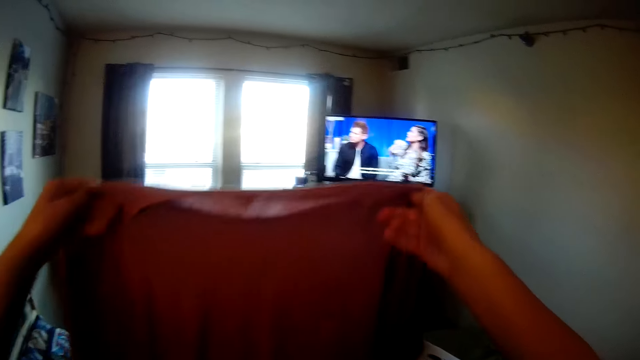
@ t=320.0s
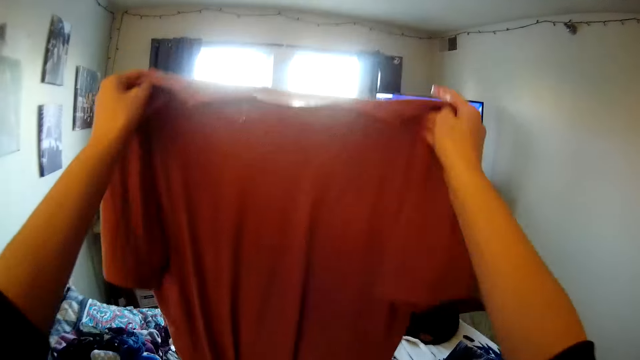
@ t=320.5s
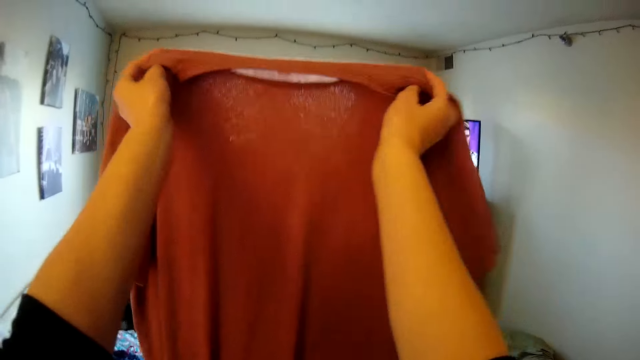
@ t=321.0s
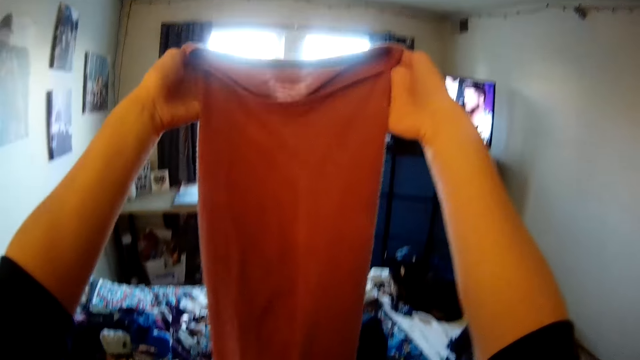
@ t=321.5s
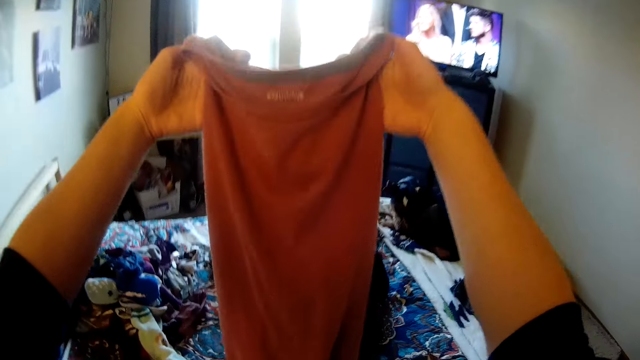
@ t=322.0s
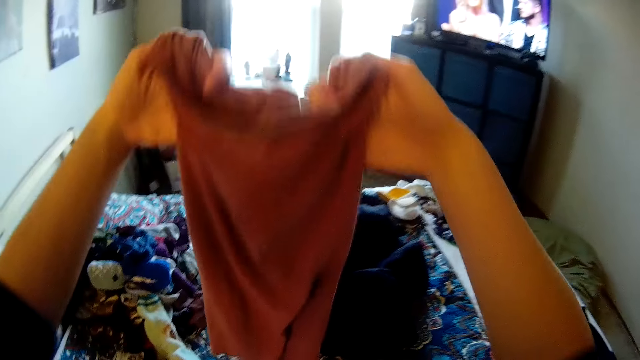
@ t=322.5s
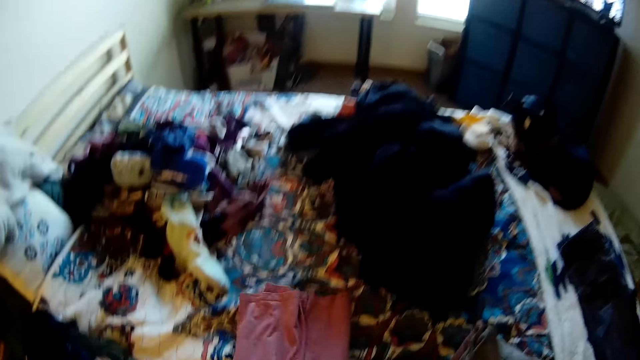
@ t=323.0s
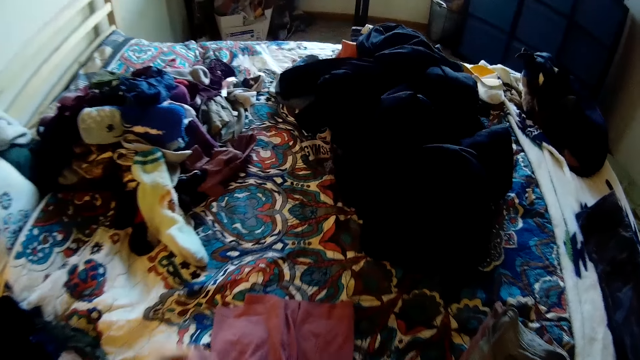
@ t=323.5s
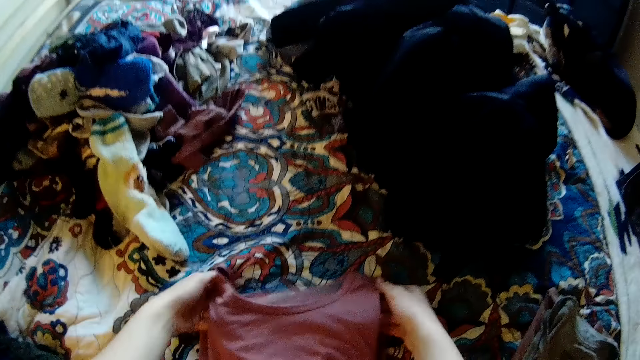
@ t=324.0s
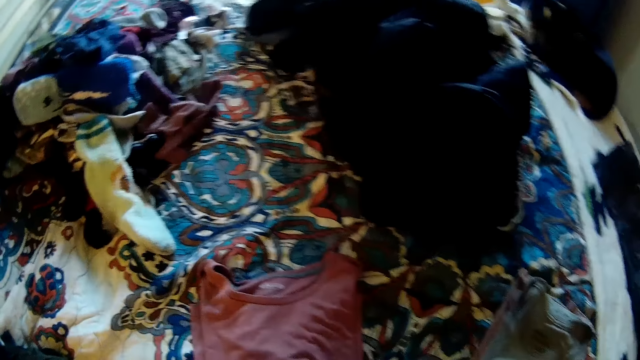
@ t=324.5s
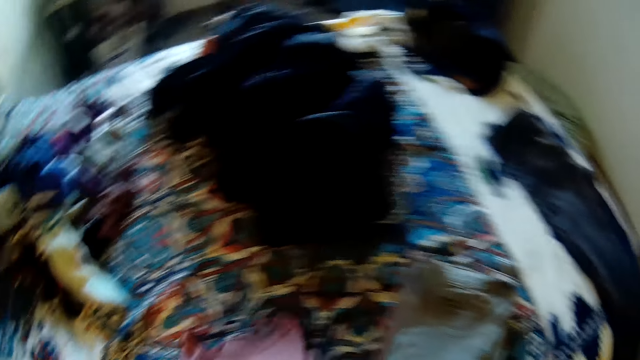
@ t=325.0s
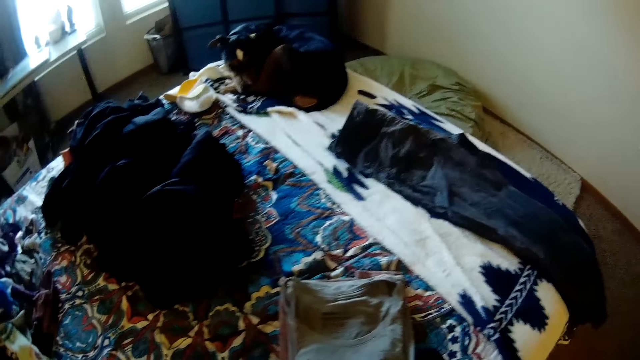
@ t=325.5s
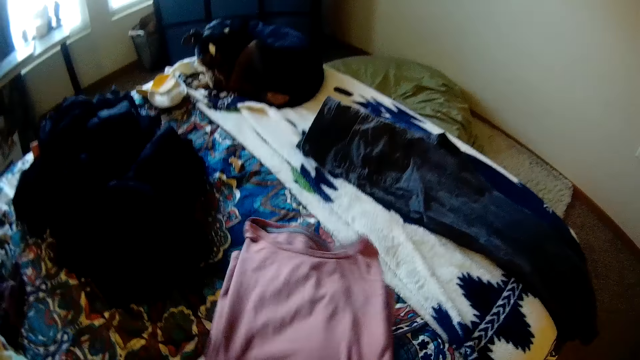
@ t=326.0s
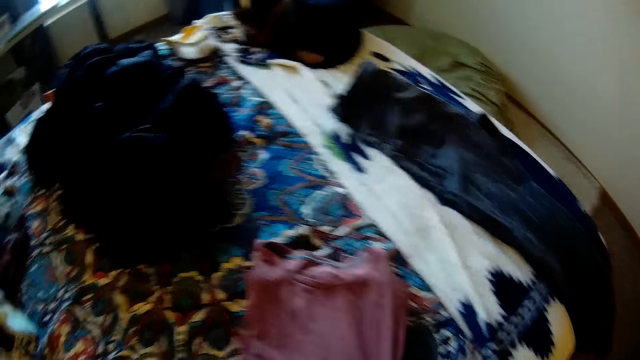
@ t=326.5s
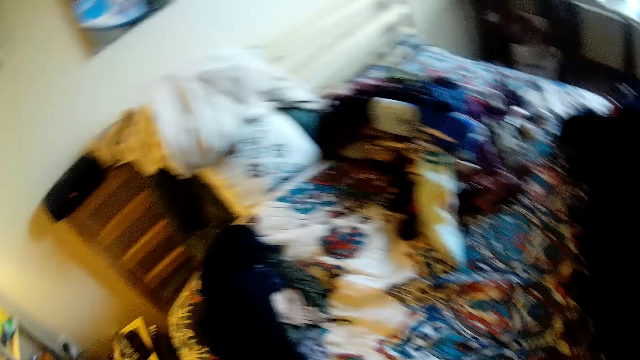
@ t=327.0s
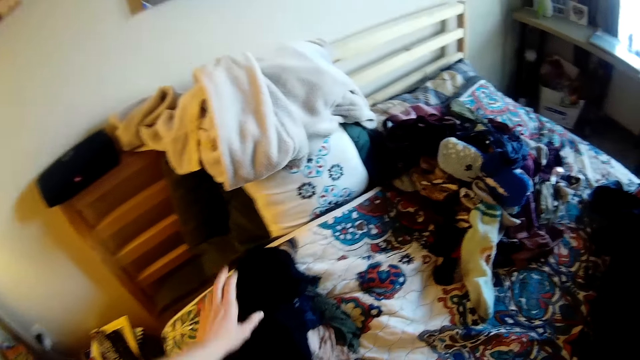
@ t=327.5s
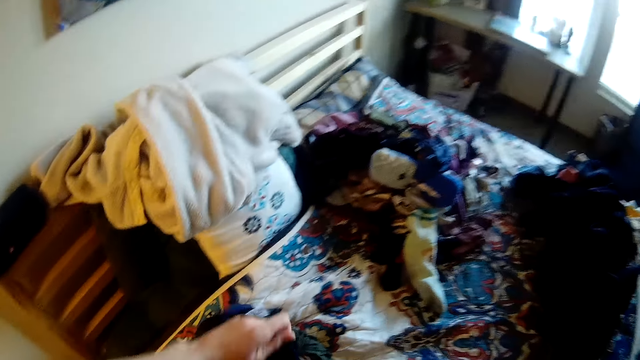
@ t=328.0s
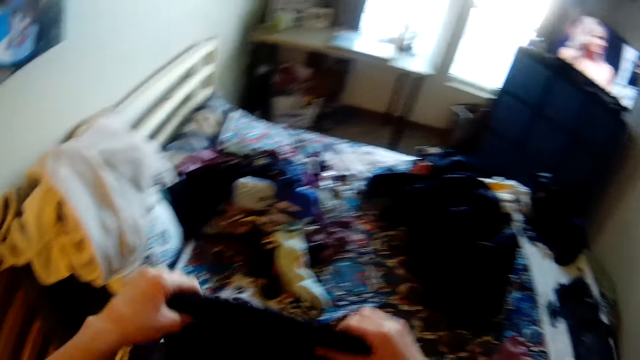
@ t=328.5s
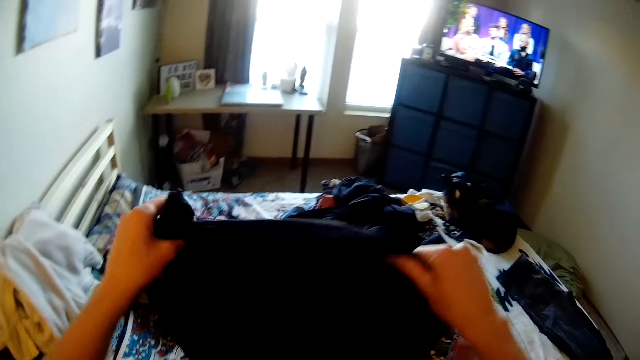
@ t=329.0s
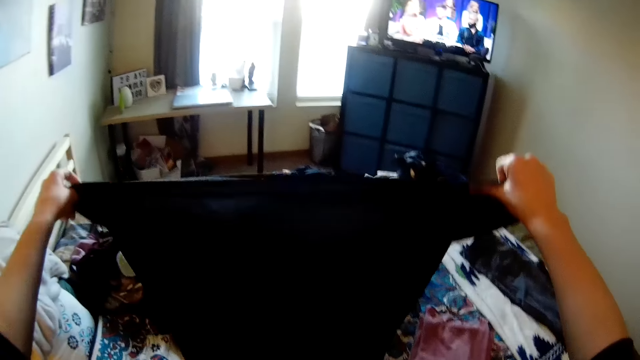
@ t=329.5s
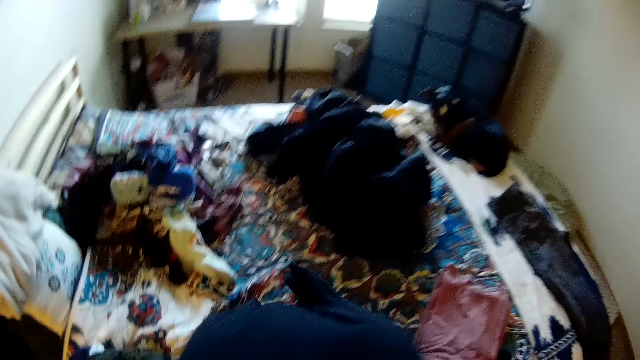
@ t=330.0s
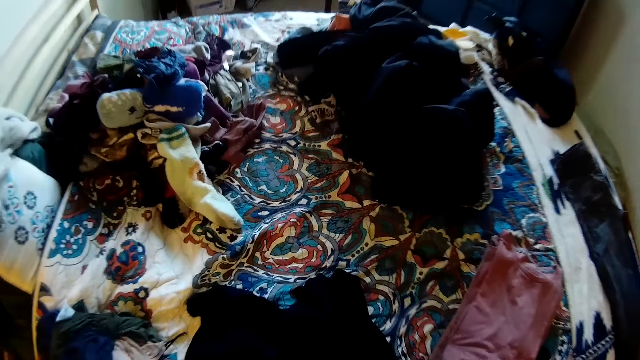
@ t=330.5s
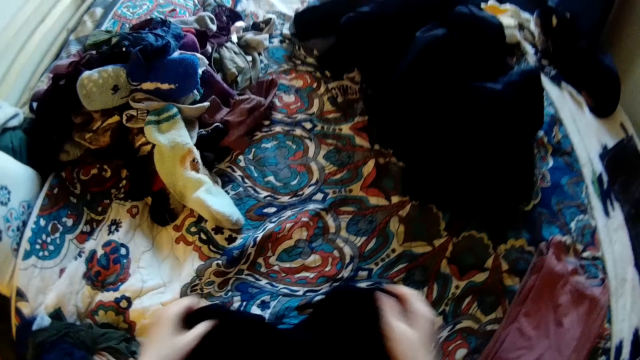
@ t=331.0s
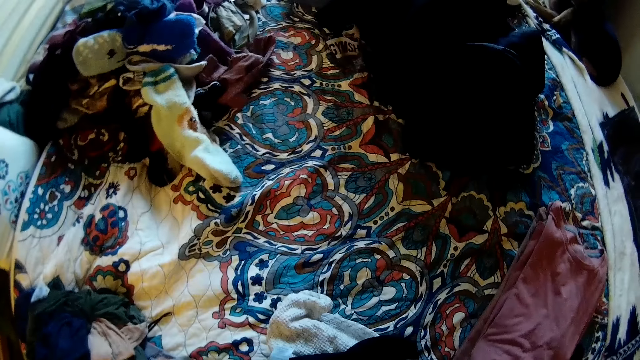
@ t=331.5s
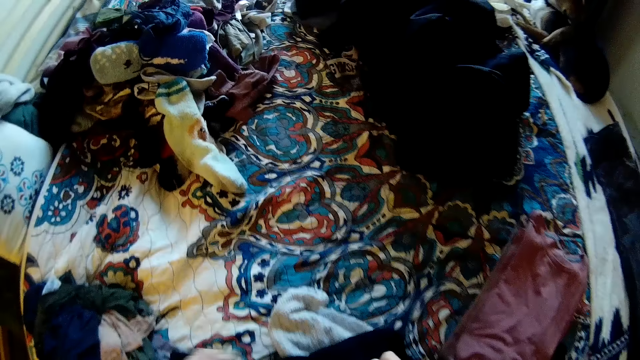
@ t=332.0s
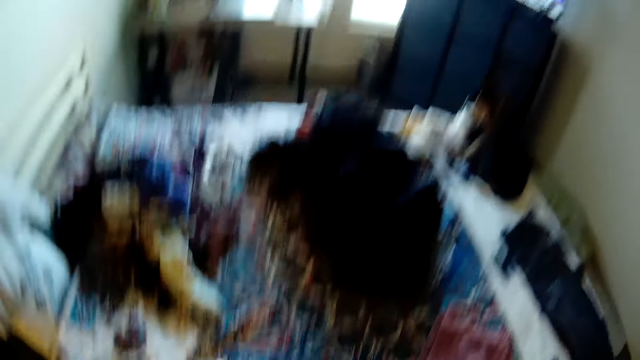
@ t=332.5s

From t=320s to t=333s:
The camera wearer folds the shirt. They hold the cloth. They fold the shirt on the bed. They drop the shirt on the bed. They pick up another piece of cloth. They adjust the cloth. They drop the cloth on the bed. They adjust the cloth on the bed.

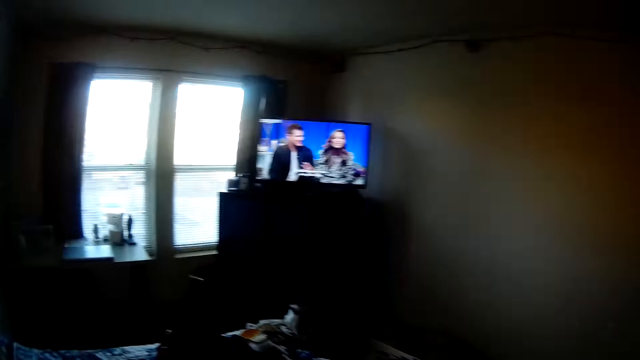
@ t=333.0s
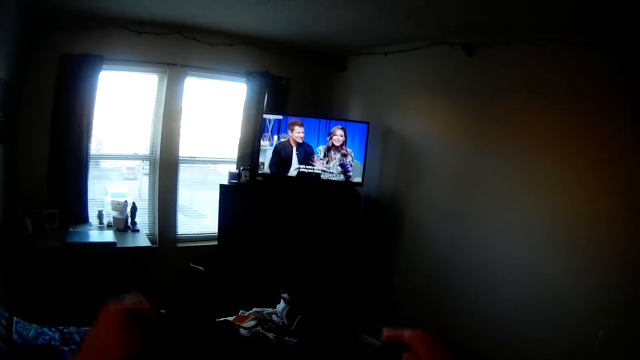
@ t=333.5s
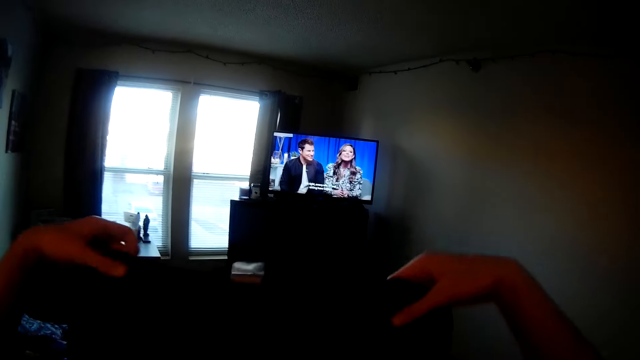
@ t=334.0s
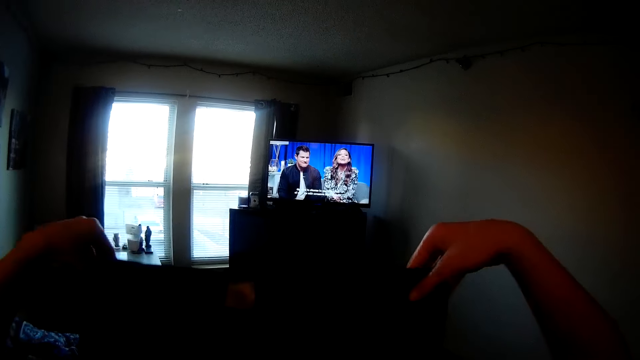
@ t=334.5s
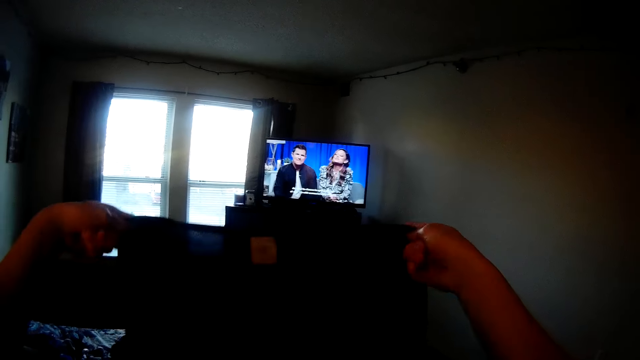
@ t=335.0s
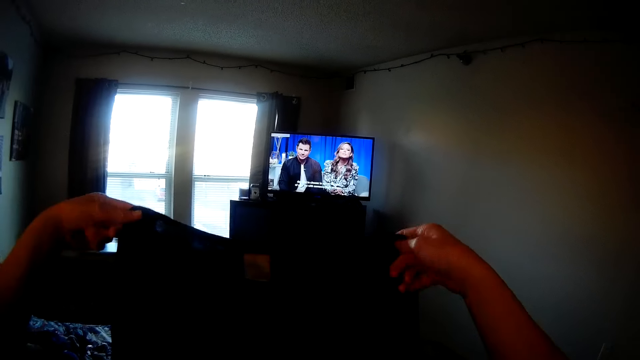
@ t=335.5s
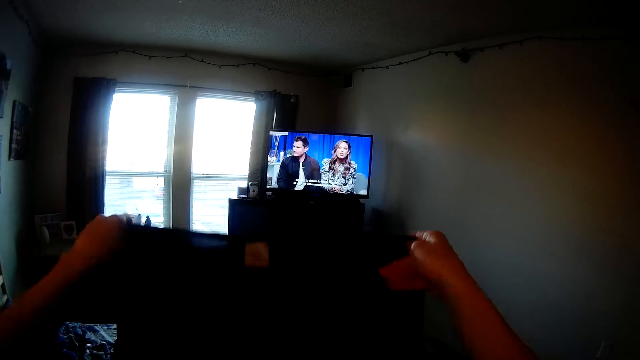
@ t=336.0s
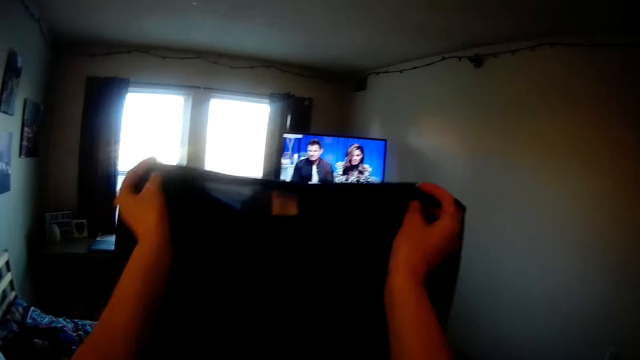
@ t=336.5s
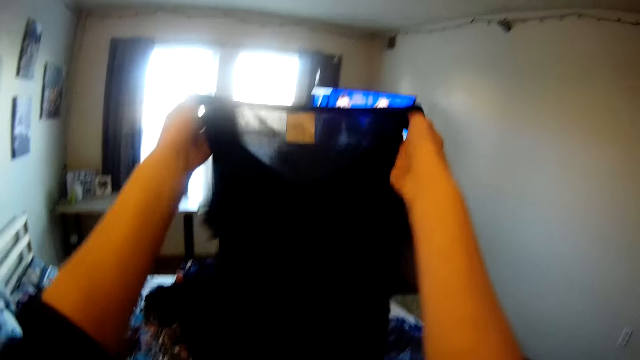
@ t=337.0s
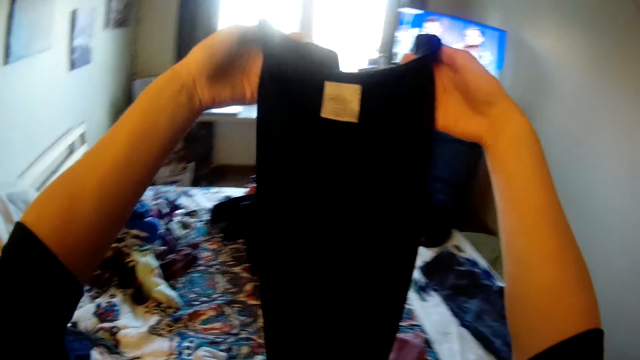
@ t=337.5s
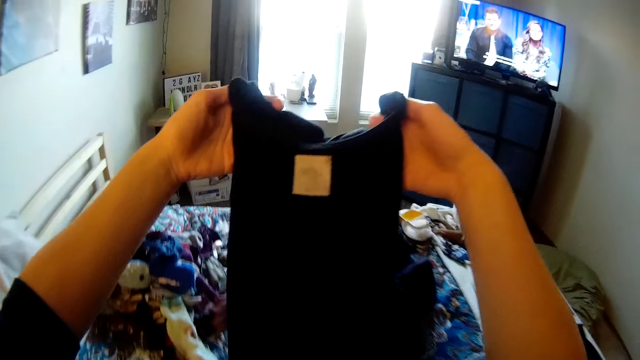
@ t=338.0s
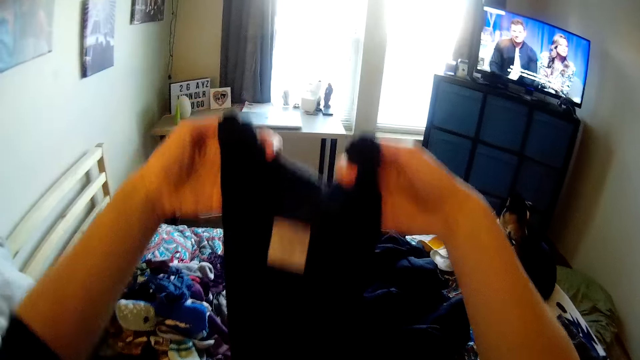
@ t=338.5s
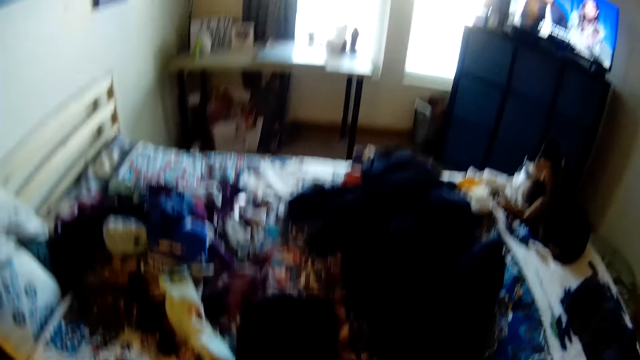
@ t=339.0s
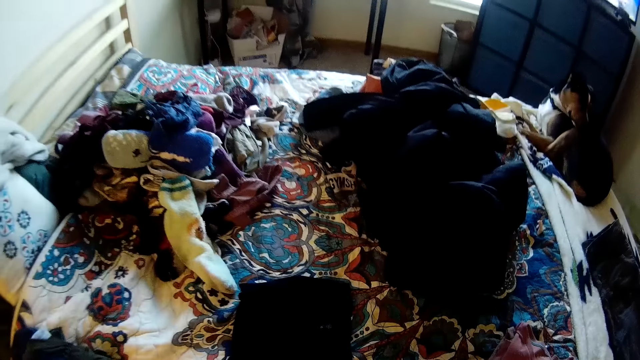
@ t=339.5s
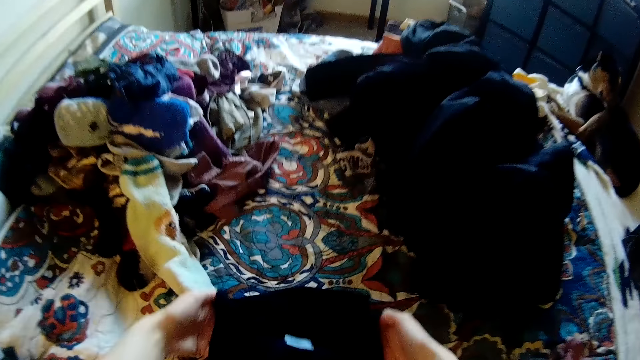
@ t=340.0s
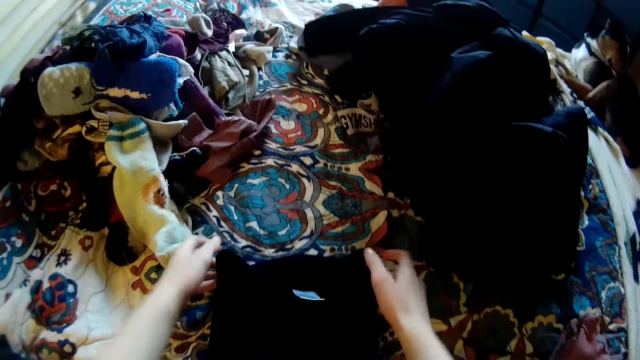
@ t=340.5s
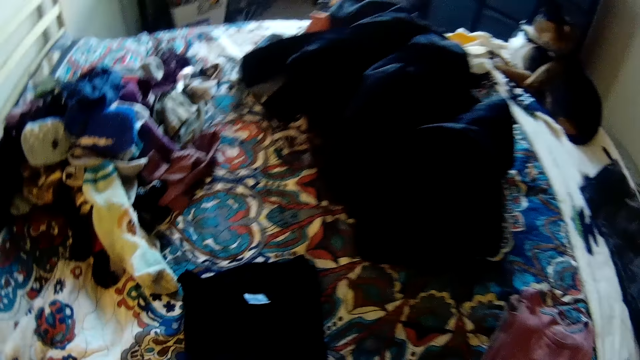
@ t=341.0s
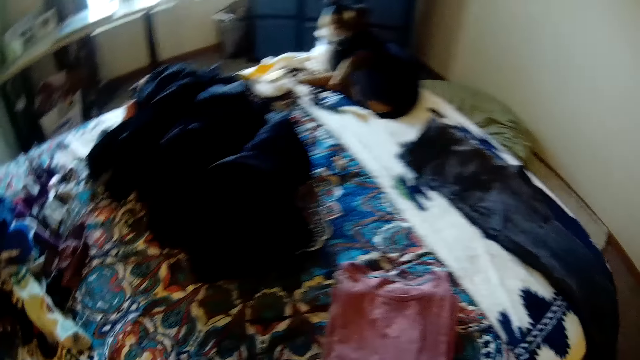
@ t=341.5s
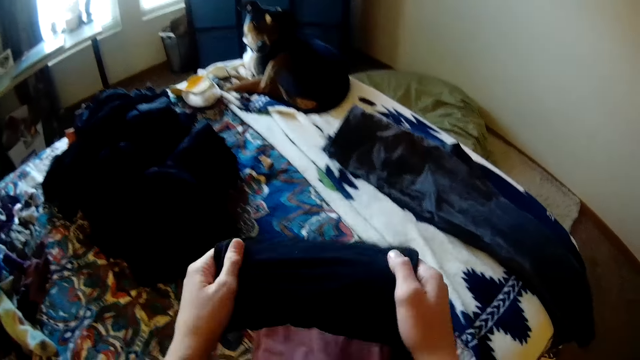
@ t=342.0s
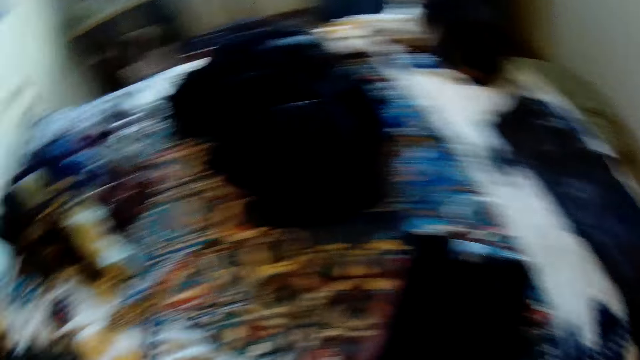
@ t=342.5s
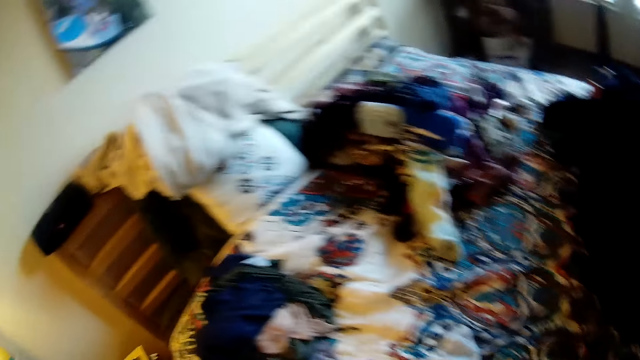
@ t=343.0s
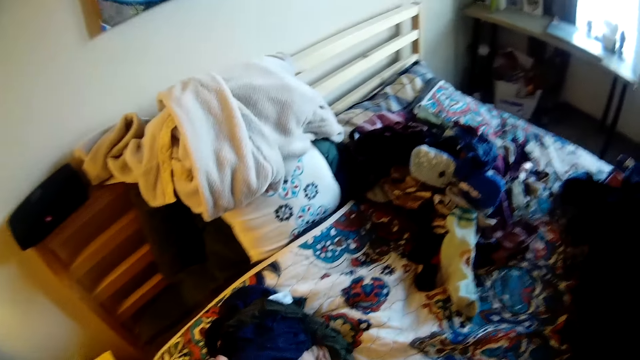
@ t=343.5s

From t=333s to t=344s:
The camera wearer watches the television. They hold the shirt. They fold the shirt. They adjust the shirt on the bed. They fold the shirt on the bed. They place the shirt on a stack of clothes on the bed.
